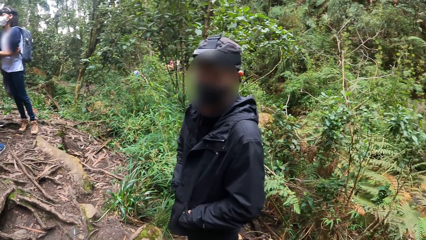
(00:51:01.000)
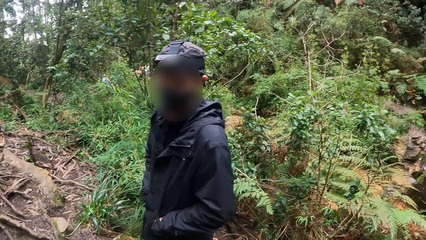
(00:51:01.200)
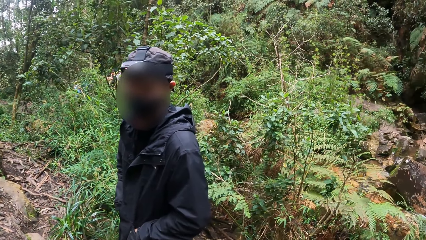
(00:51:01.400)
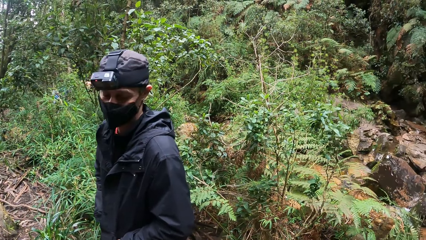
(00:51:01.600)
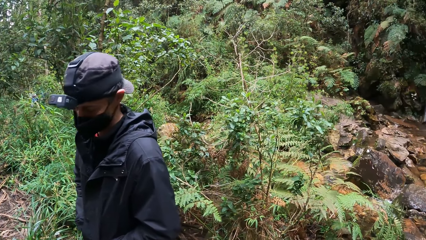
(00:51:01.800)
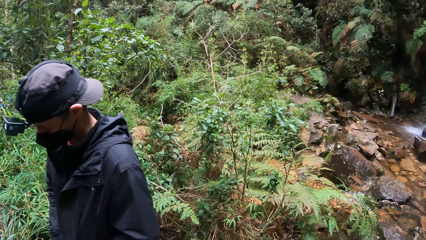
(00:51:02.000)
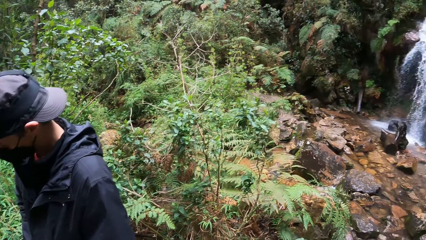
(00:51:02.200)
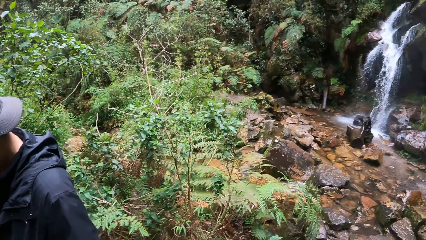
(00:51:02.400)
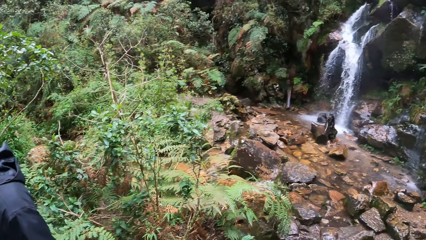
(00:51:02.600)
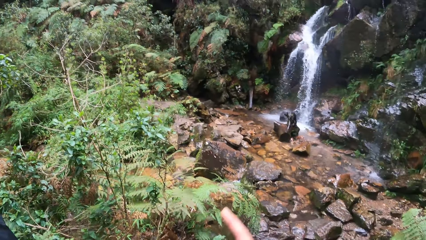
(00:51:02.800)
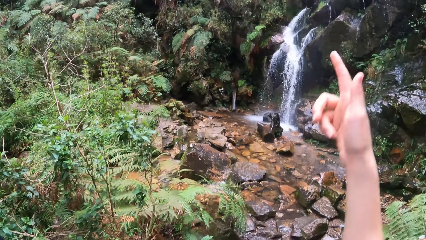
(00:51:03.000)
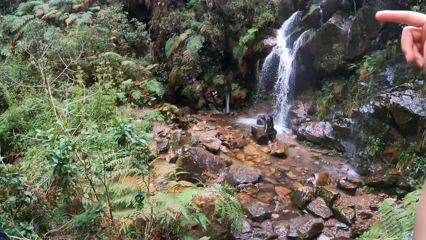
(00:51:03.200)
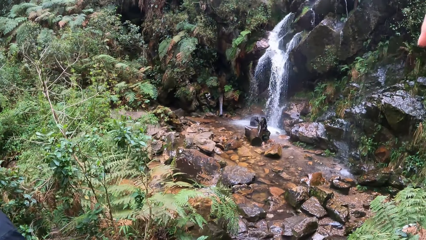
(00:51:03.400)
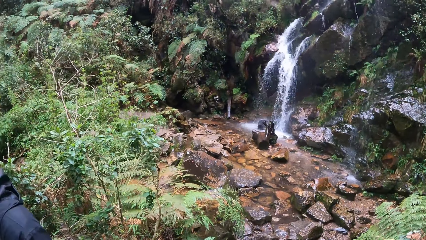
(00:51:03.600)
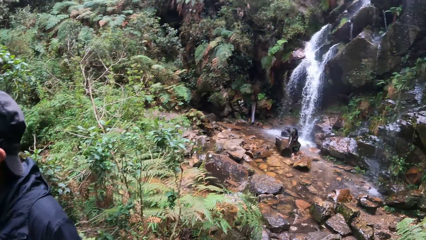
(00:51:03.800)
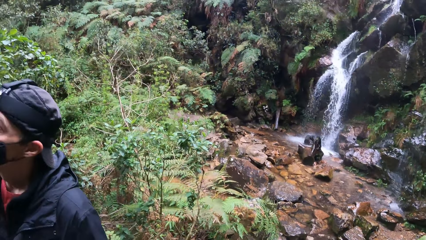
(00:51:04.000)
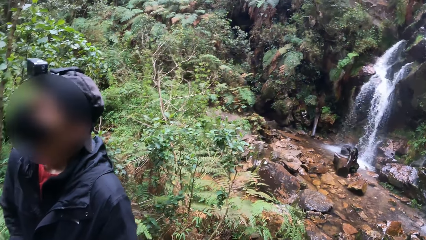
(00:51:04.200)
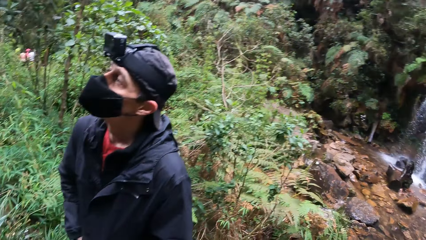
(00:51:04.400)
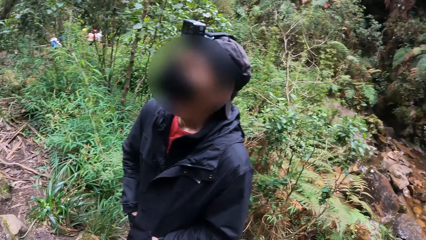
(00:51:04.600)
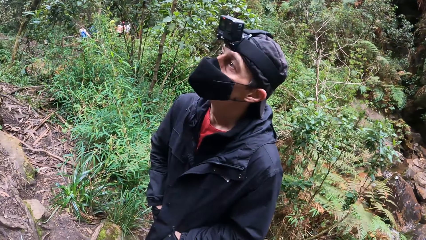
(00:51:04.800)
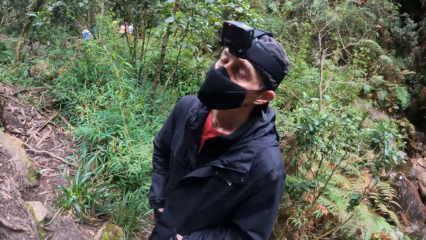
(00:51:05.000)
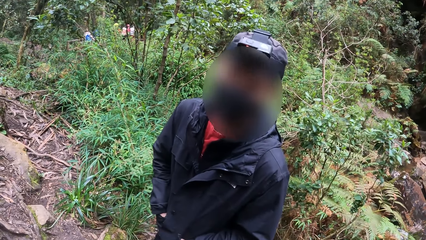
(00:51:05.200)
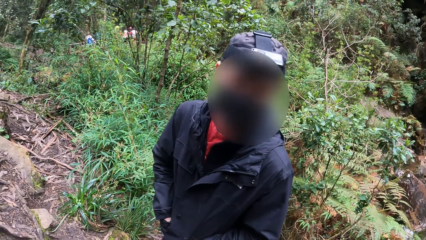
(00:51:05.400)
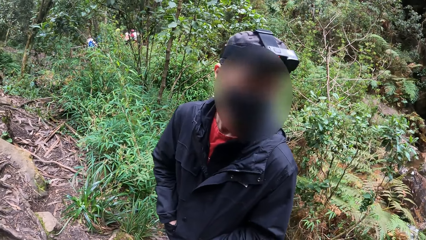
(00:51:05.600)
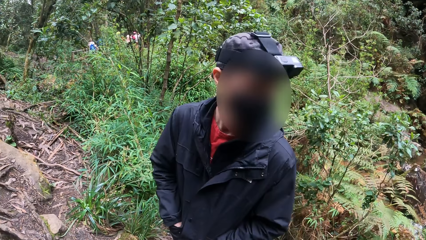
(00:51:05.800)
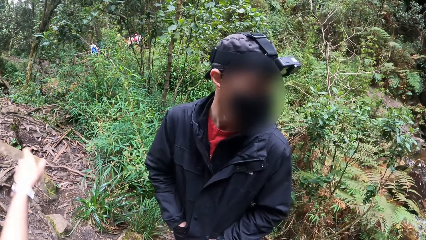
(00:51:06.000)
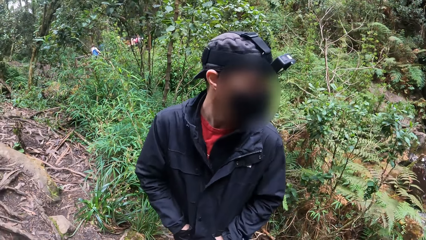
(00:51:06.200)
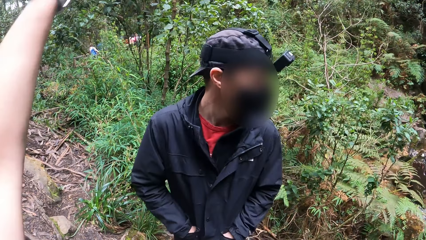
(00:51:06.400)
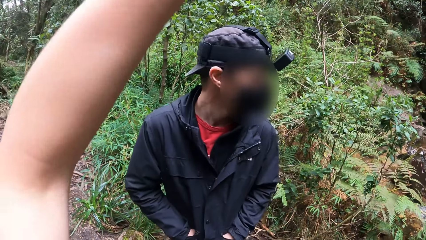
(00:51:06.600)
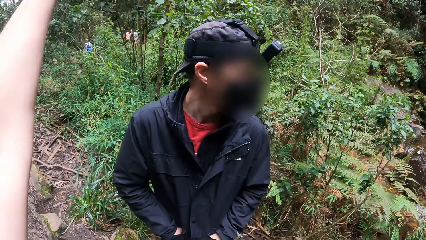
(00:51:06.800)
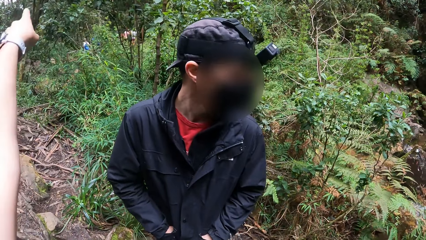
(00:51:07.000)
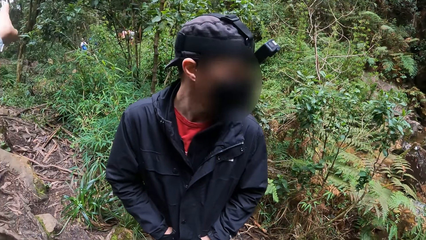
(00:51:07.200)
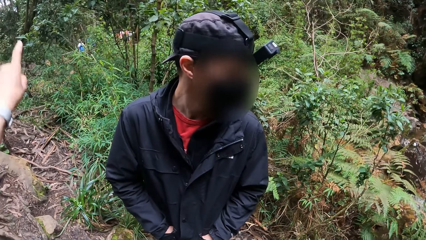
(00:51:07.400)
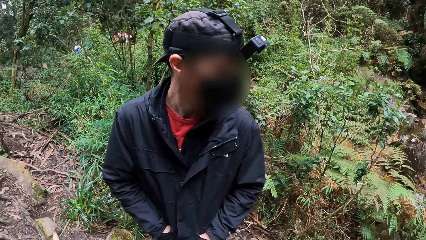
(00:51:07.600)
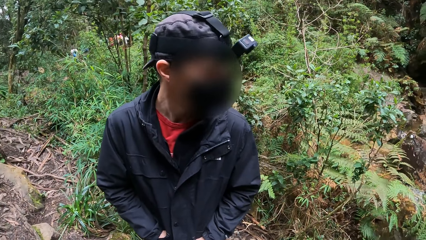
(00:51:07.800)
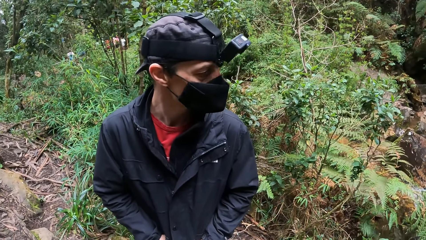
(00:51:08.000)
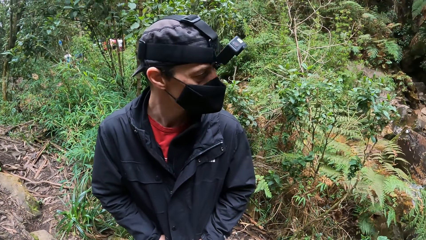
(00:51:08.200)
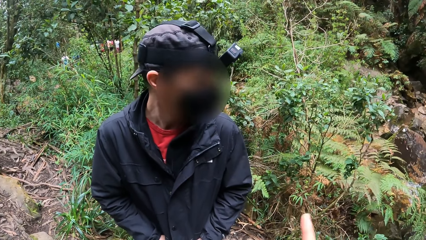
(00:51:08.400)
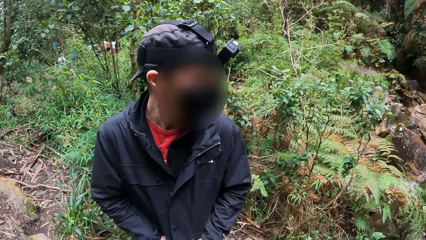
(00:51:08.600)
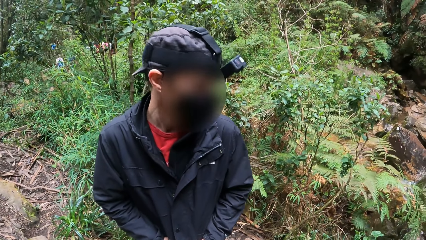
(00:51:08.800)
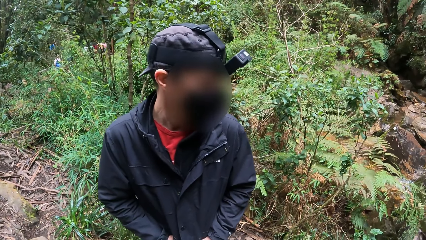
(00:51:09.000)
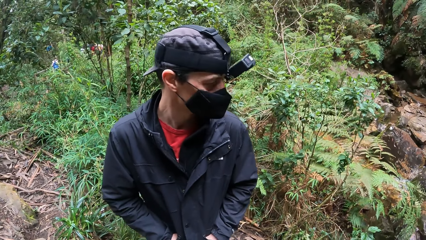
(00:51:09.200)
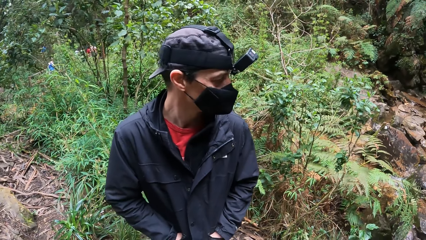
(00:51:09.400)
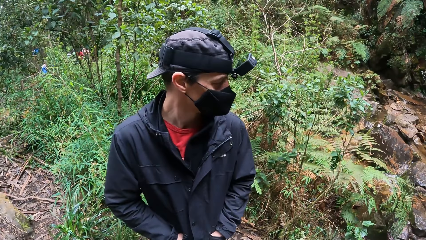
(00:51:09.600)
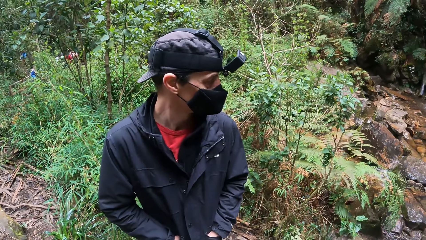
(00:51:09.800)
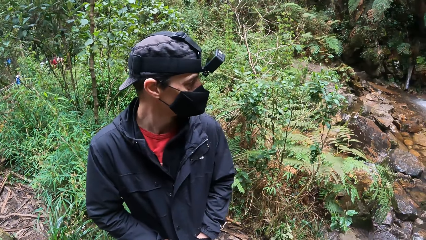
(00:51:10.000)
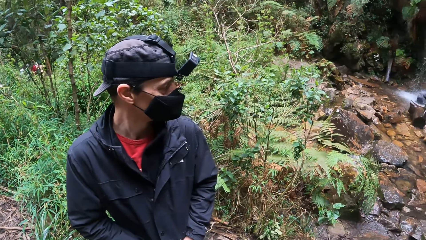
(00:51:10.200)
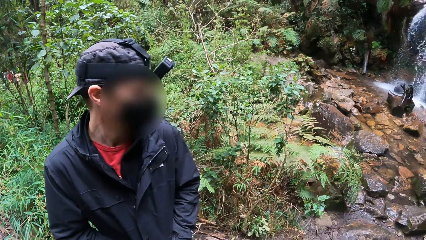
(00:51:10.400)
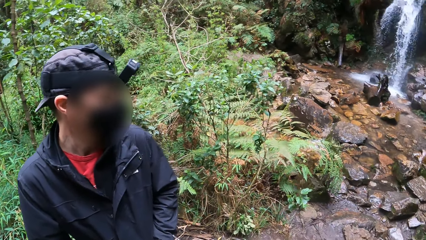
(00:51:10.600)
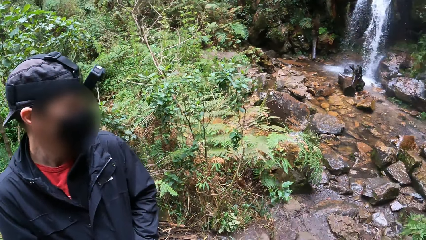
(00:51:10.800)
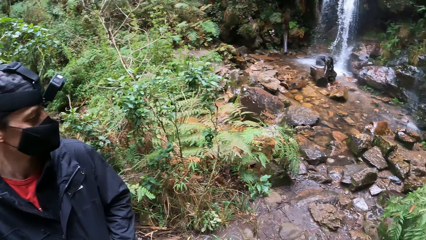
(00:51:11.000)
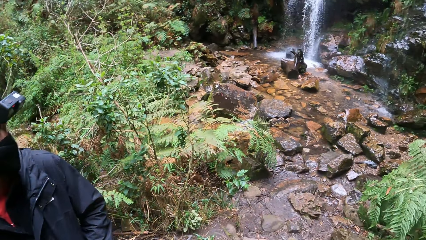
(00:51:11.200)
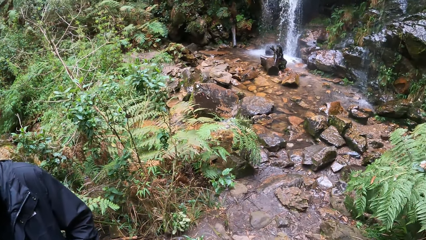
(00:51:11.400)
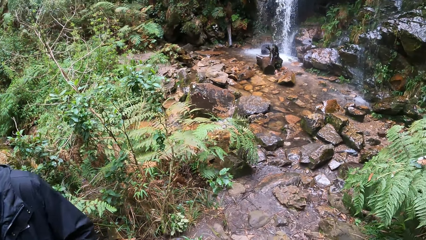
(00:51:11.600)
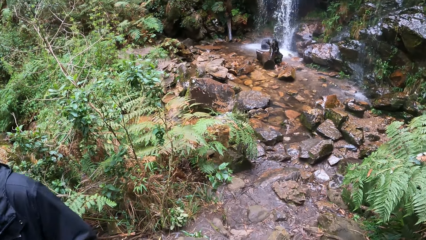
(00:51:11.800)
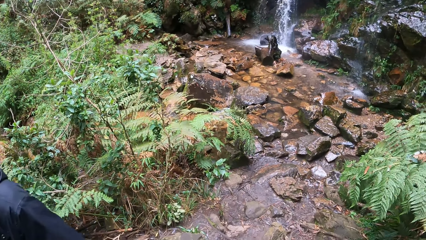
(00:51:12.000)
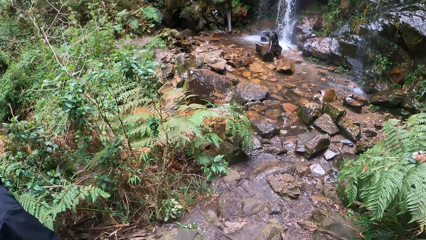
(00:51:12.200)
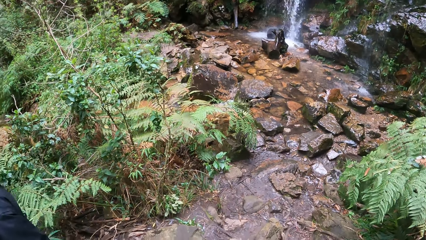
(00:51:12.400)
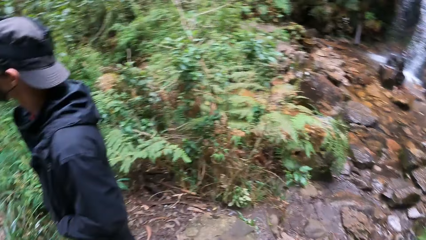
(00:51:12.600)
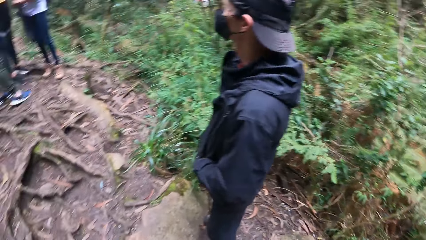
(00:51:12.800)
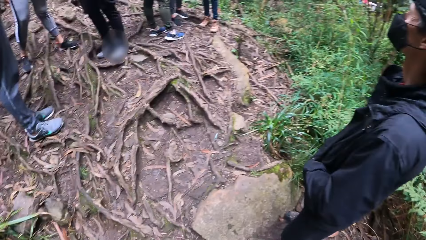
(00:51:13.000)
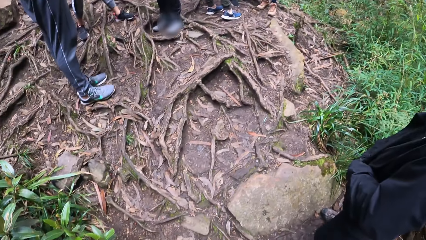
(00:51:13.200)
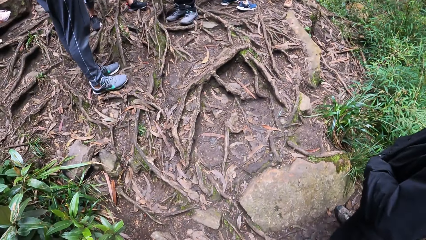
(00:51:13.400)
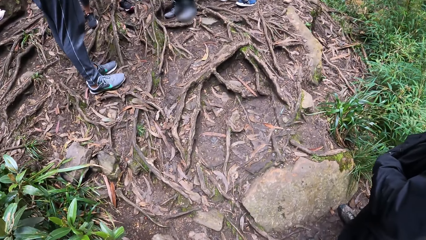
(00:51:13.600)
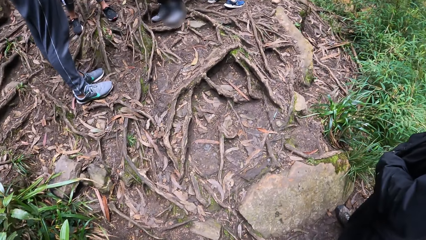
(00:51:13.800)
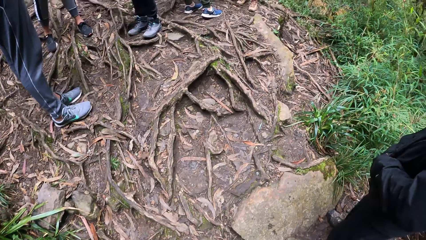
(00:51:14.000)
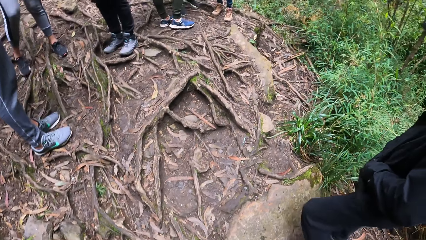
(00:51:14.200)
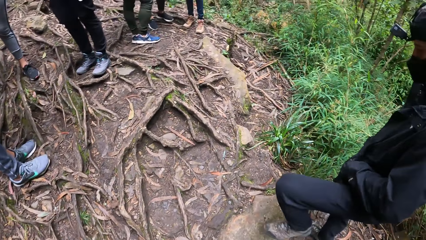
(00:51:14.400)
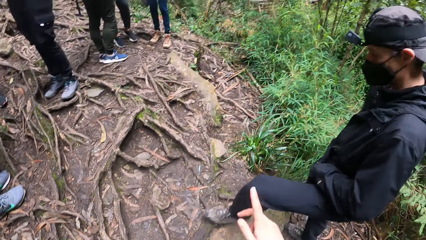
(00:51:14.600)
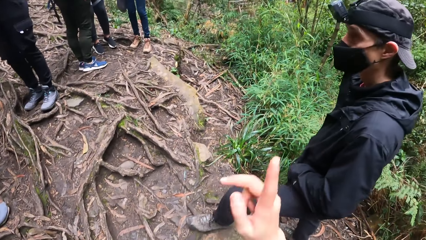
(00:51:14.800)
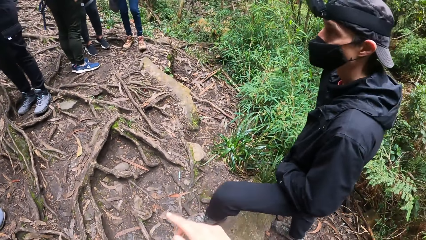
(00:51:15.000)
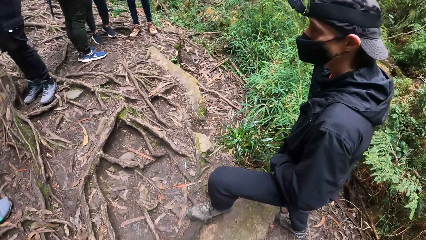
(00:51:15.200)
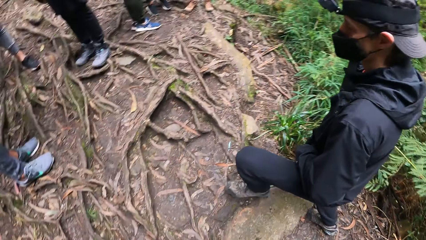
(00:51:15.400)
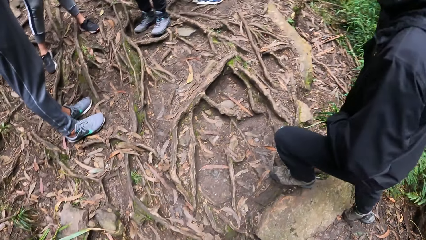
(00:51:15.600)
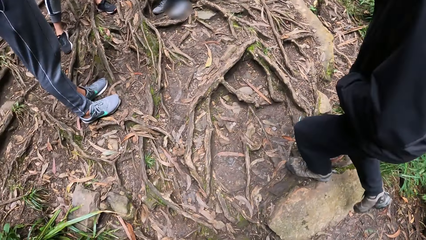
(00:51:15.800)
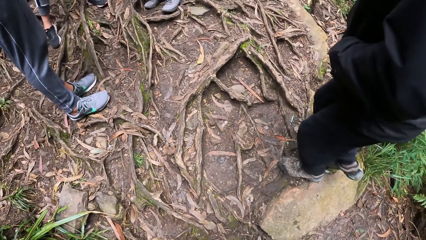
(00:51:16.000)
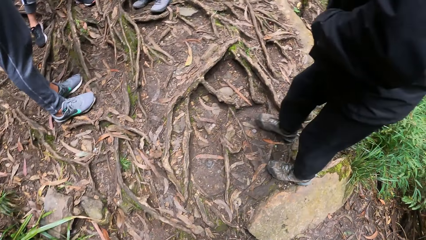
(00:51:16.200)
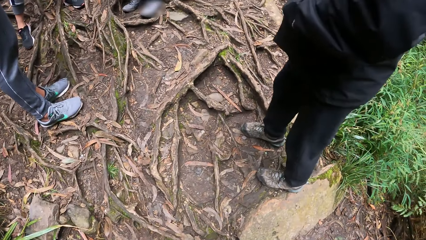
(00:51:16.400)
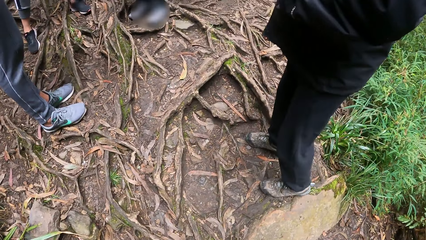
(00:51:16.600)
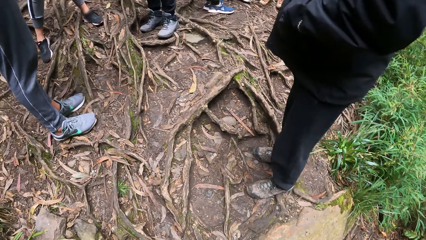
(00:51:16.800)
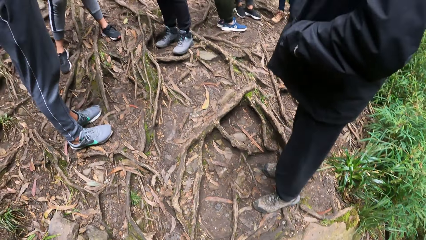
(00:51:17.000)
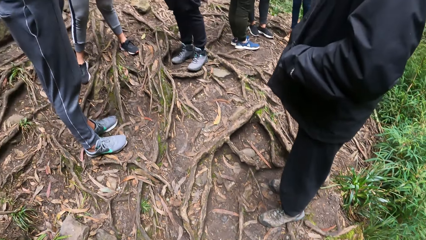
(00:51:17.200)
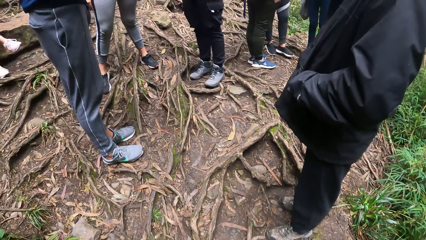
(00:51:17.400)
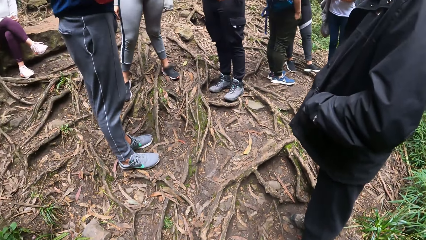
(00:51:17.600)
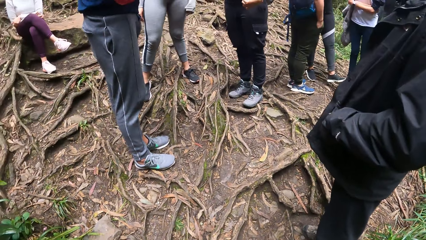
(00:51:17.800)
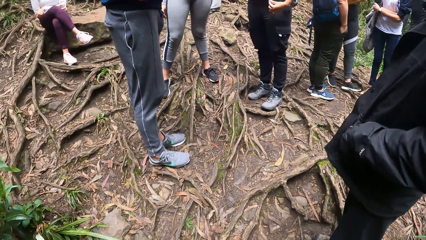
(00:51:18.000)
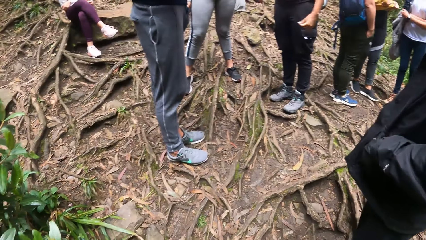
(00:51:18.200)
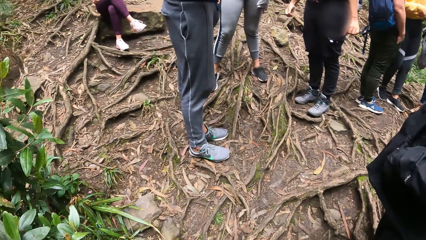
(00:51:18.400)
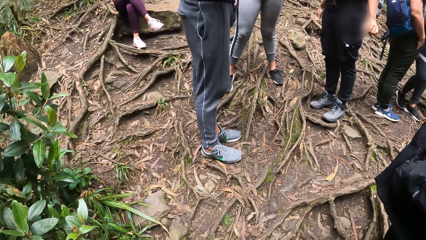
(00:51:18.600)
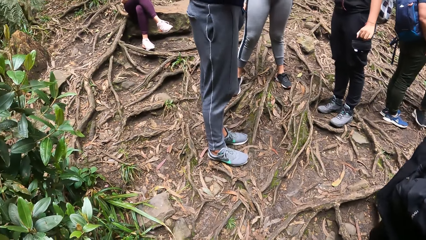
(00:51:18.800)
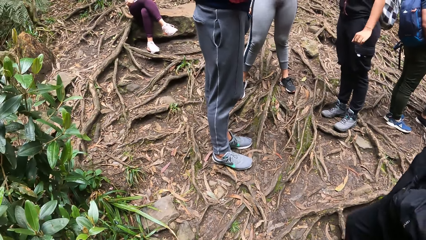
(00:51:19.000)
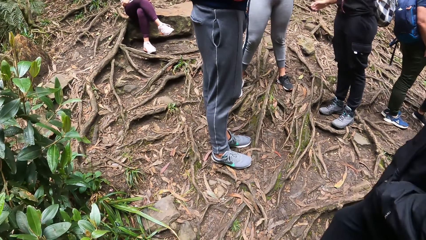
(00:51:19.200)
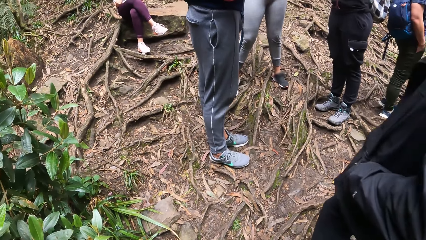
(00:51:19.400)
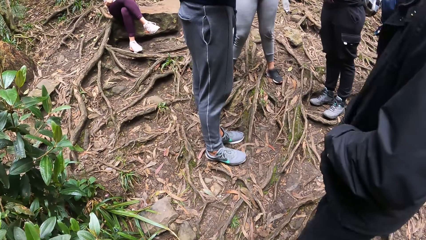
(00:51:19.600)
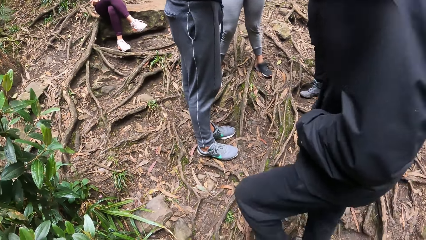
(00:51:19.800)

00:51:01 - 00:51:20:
The camera wearer points at the waterfall. They converse with a man. The man interacts with the camera wearer. The camera wearer points with the left hand. They move the right hand. They point.
